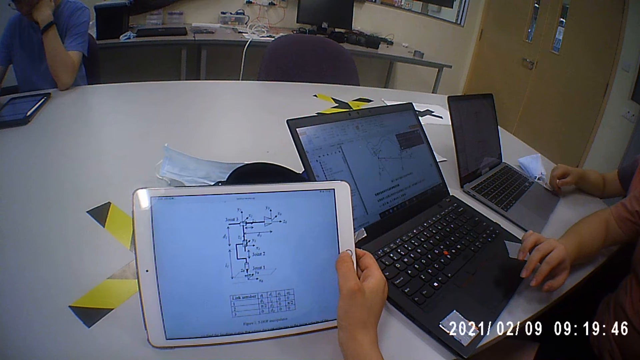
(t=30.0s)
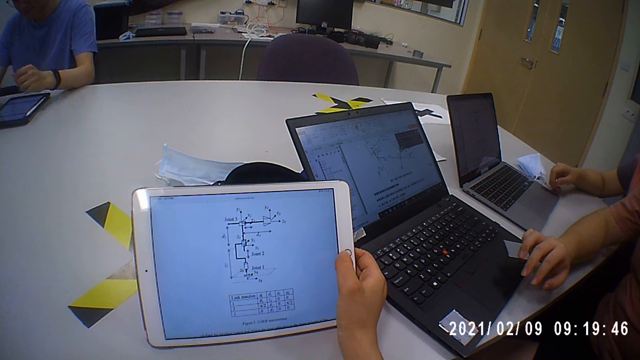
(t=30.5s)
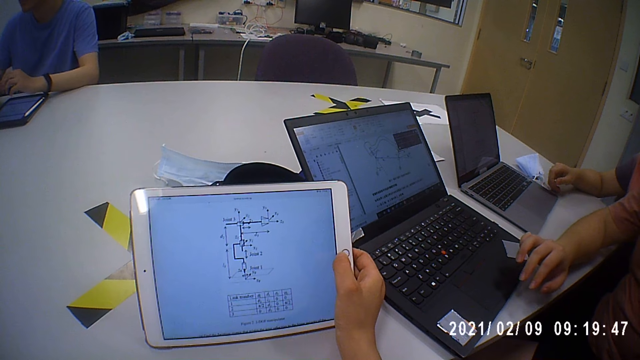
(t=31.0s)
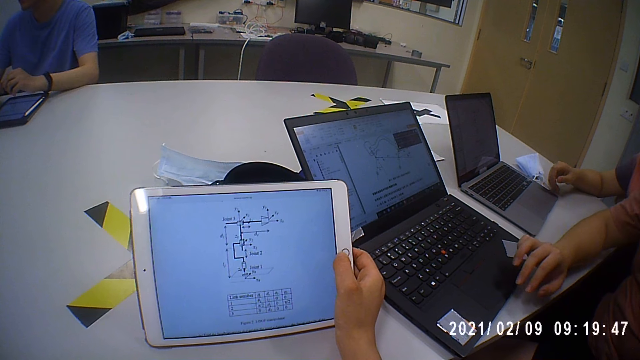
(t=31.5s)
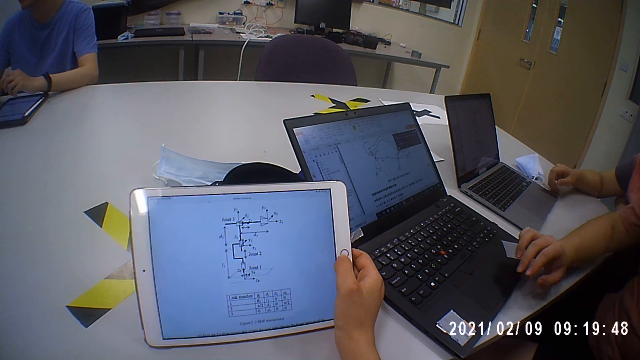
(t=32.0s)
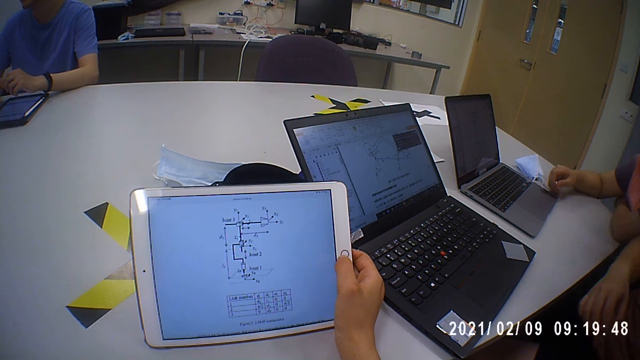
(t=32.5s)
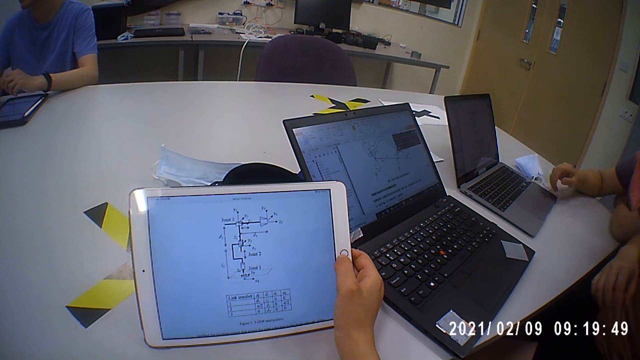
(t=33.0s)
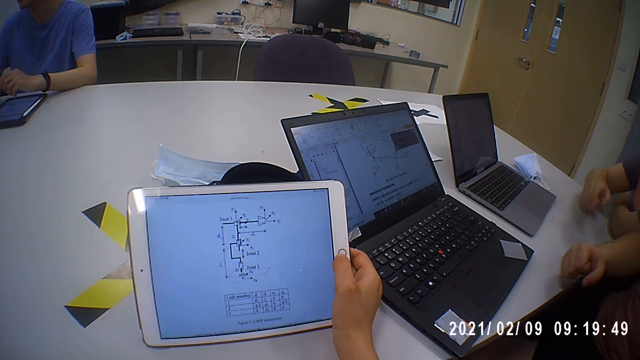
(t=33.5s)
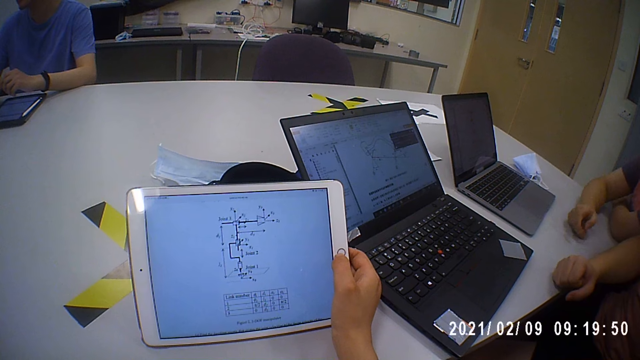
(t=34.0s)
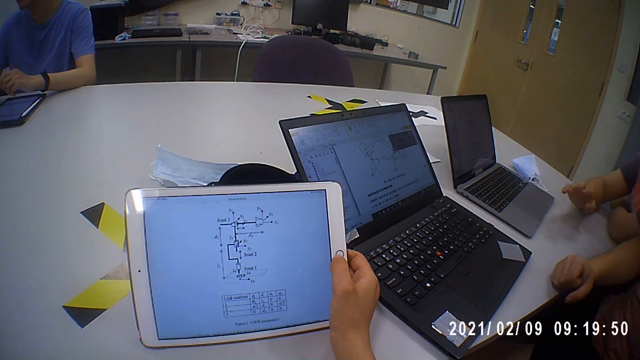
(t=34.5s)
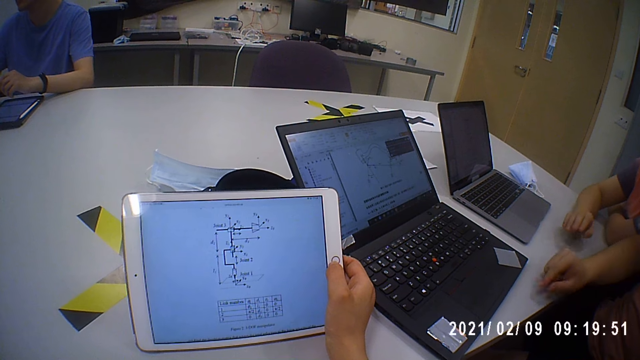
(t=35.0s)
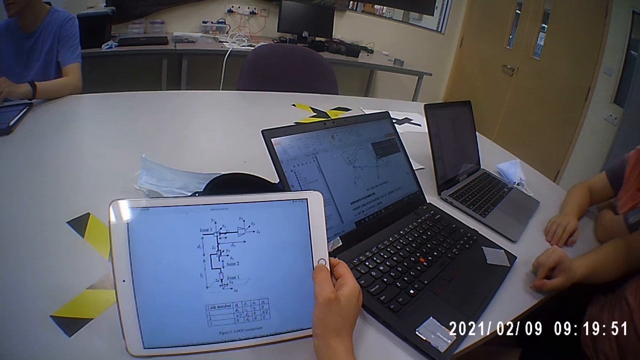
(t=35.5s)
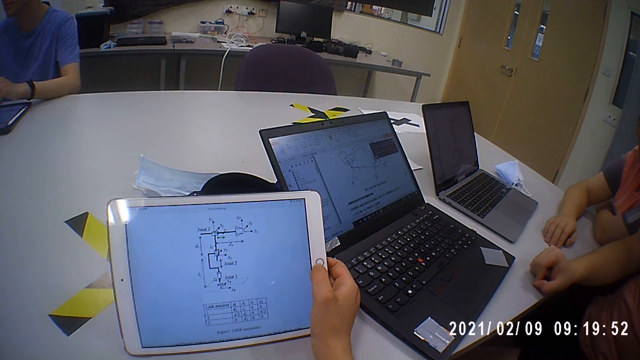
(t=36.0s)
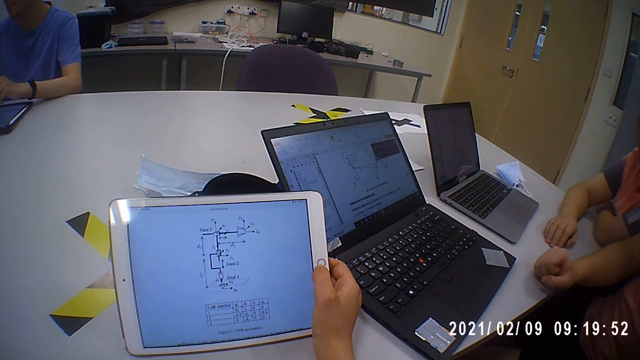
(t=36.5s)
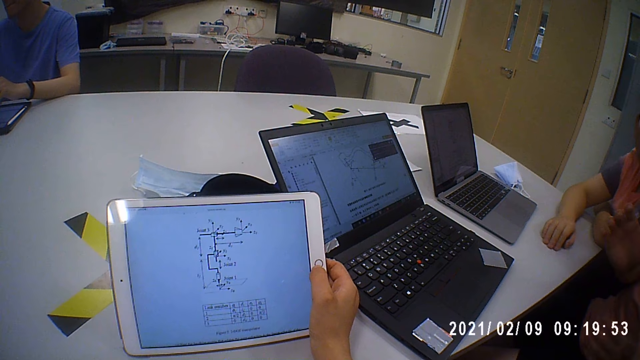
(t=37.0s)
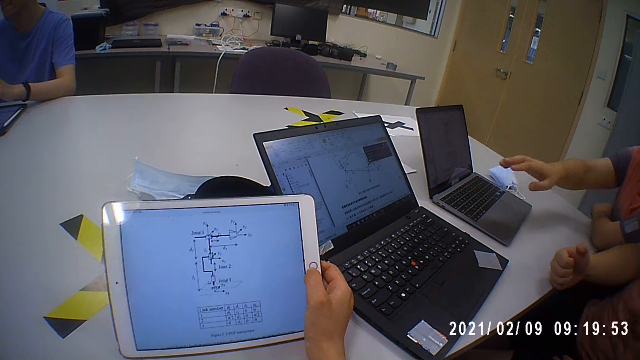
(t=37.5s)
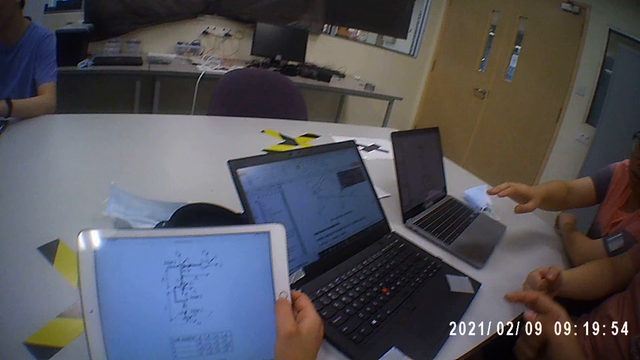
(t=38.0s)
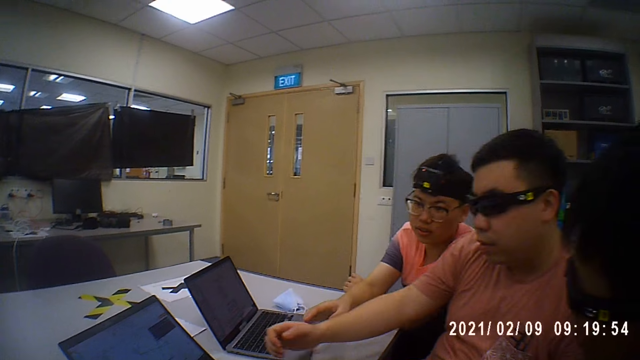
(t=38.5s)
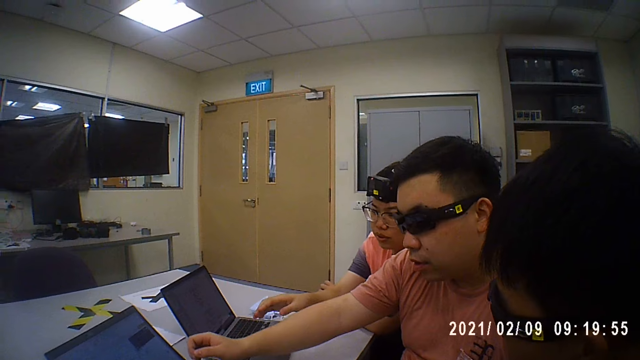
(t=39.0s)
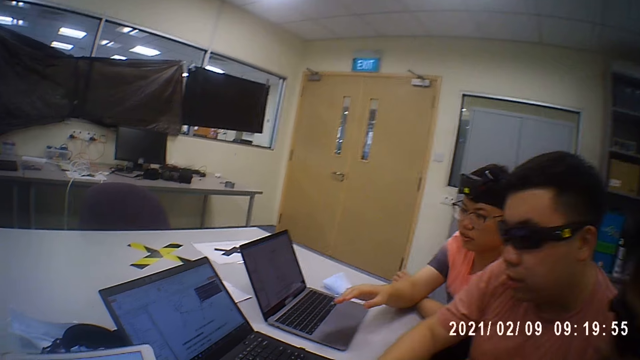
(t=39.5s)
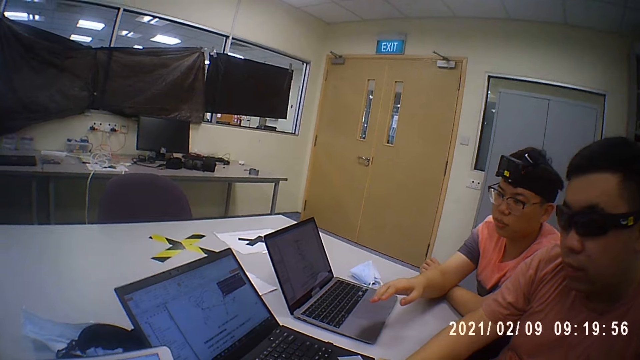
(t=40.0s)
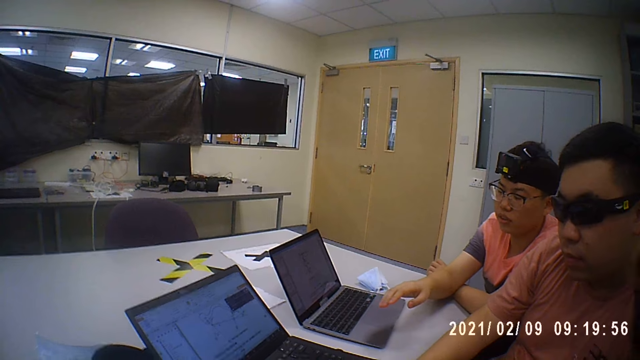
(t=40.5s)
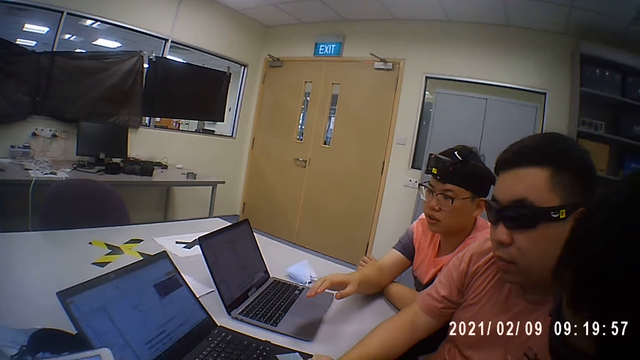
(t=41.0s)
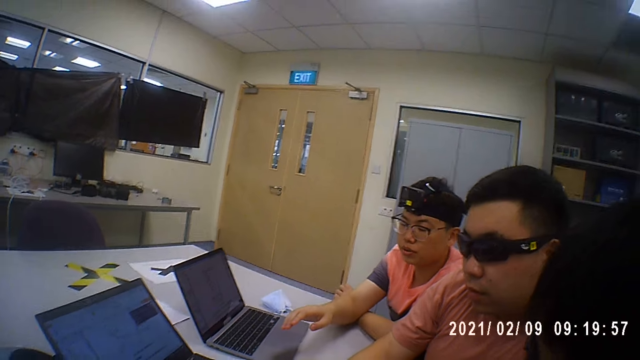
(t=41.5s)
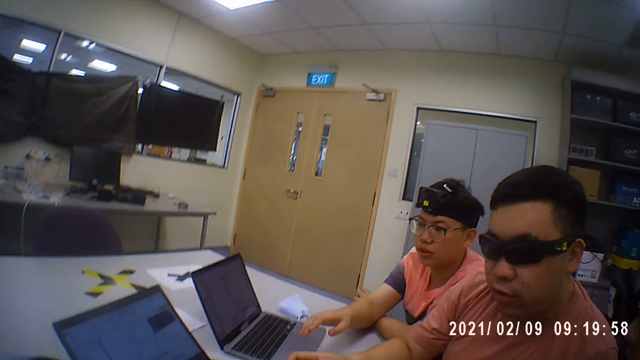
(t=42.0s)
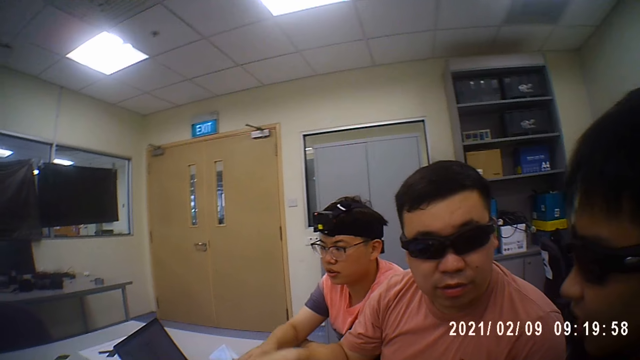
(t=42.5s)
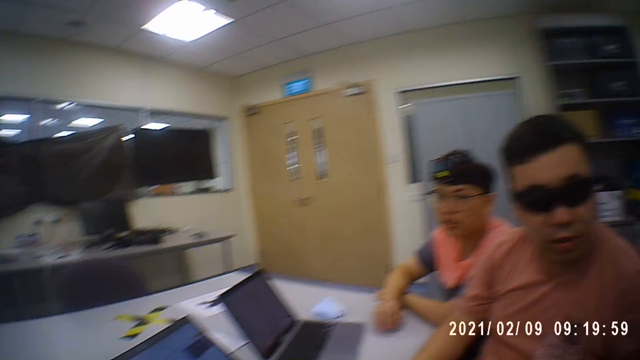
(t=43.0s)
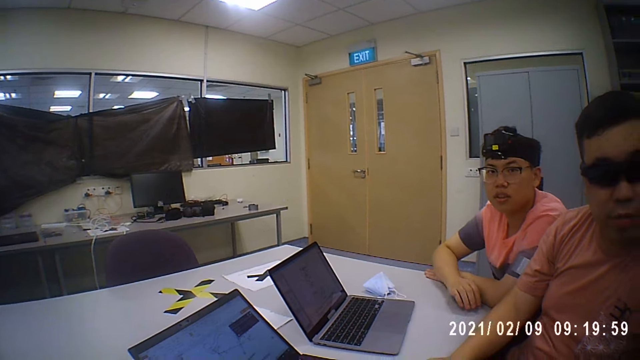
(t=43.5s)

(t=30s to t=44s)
A man moves the hand. Another man moves the hand. The camera wearer looks around the room.

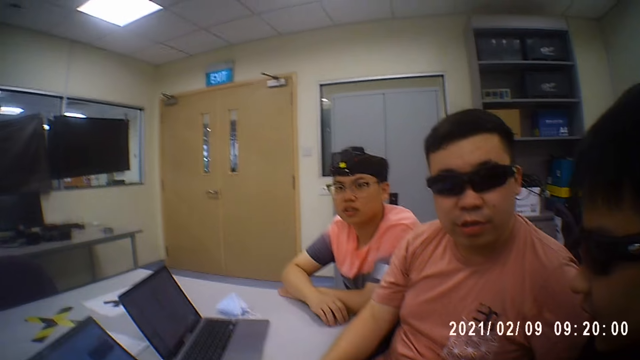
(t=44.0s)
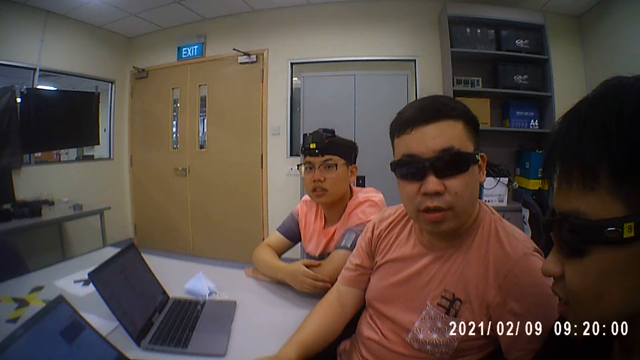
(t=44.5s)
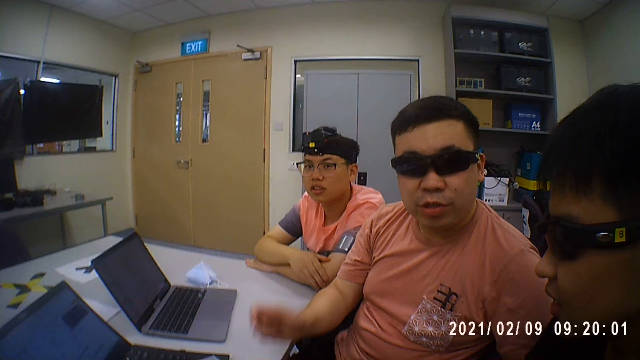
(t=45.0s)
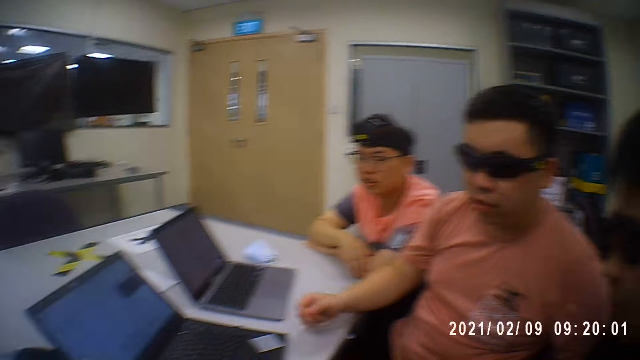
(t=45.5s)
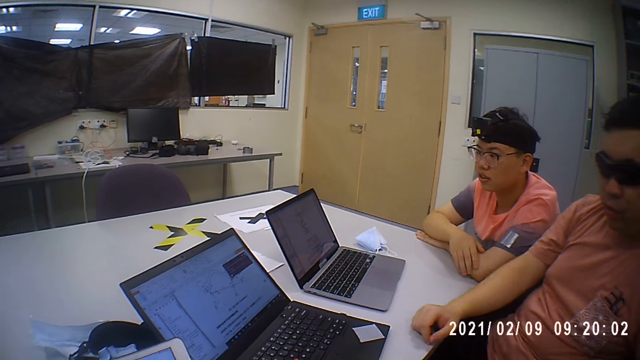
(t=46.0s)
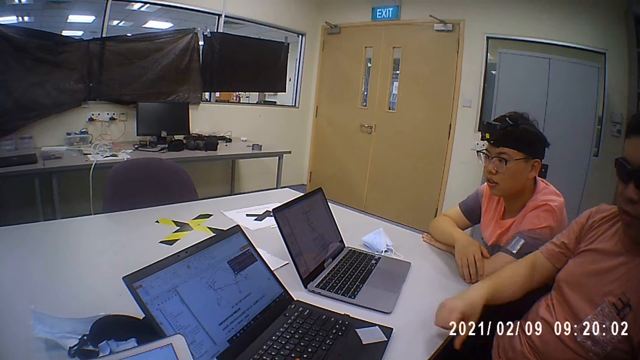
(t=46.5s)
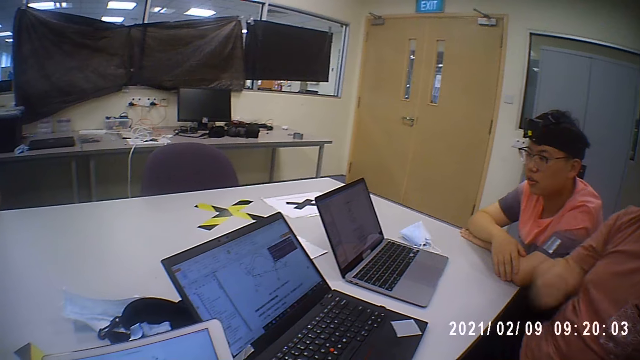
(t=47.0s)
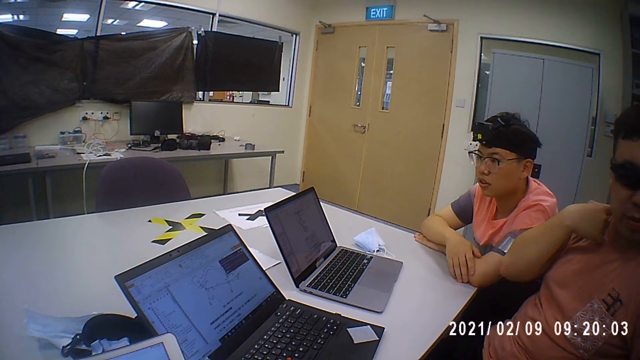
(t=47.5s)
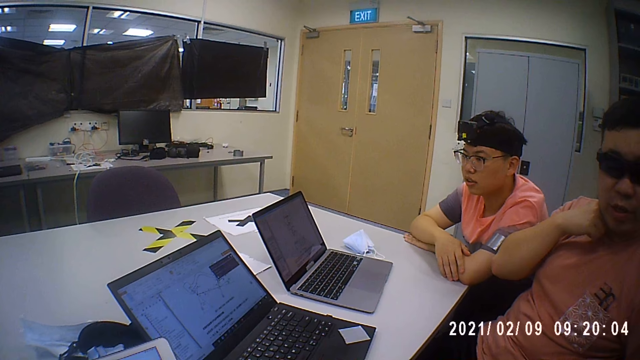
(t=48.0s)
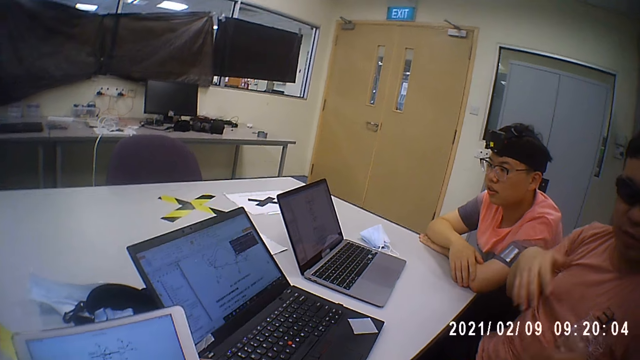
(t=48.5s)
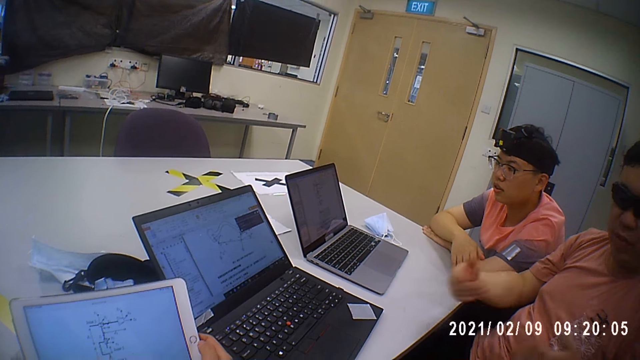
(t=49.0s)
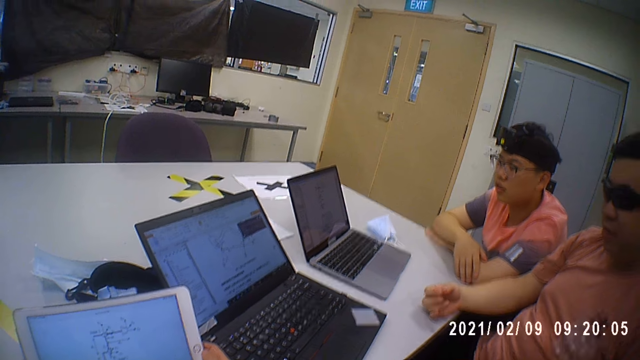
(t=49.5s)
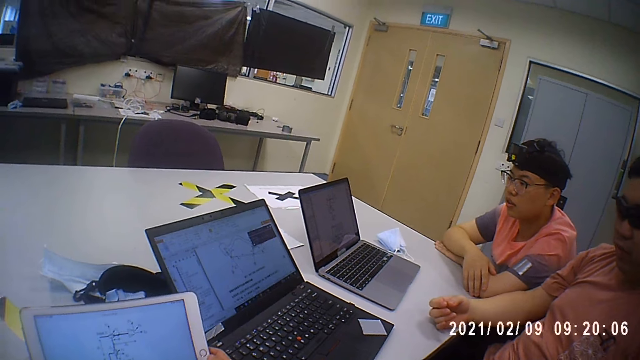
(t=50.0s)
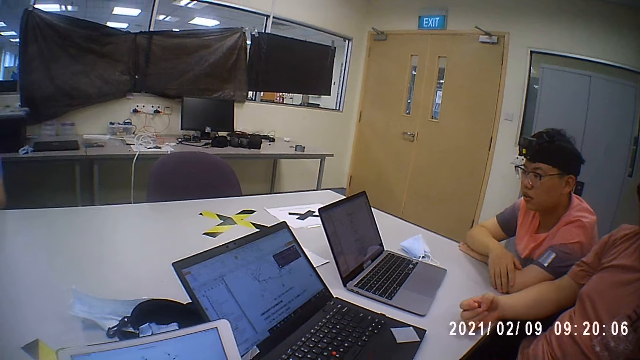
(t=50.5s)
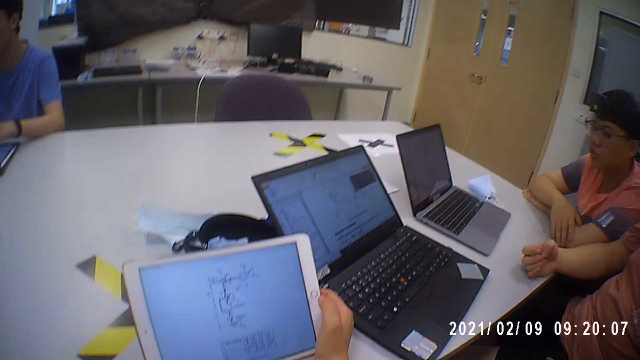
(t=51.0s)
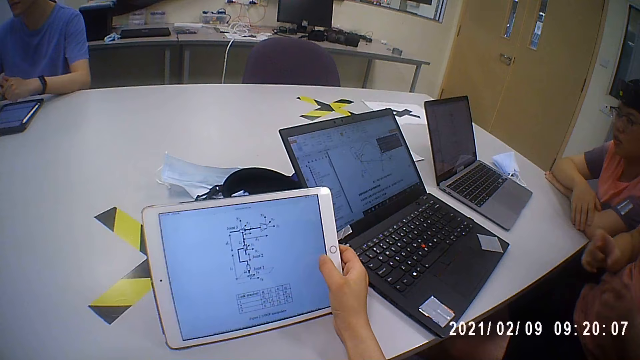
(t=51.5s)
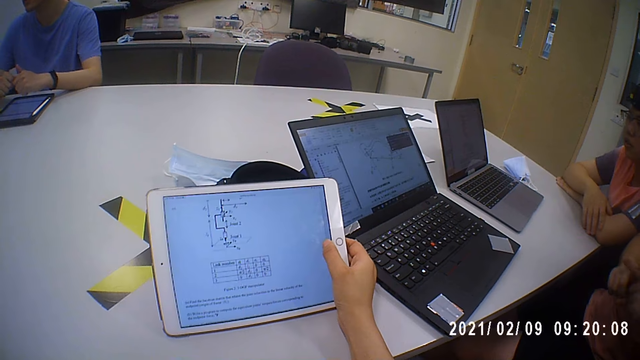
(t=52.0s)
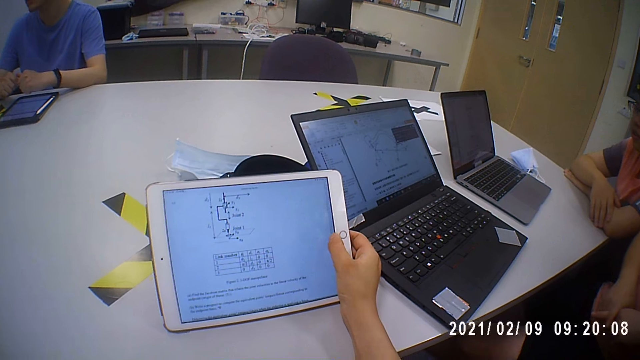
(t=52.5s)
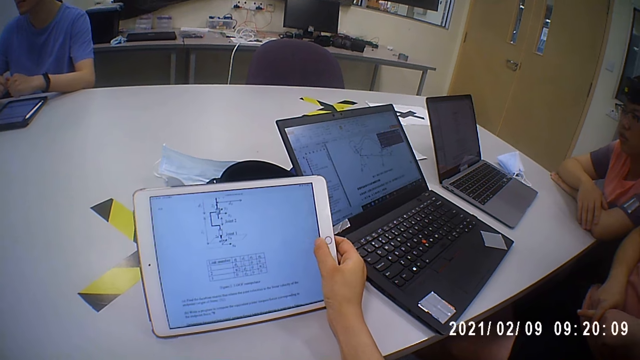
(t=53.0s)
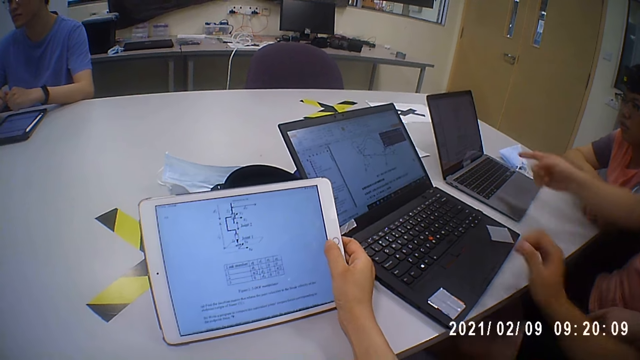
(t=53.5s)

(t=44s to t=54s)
The camera wearer scrolls the tablet.
